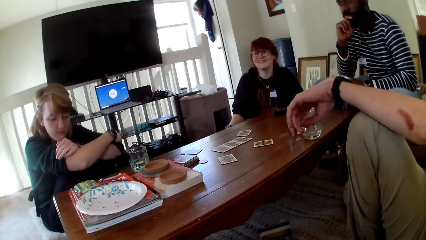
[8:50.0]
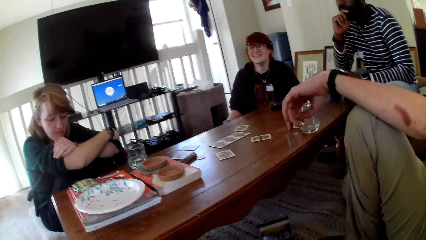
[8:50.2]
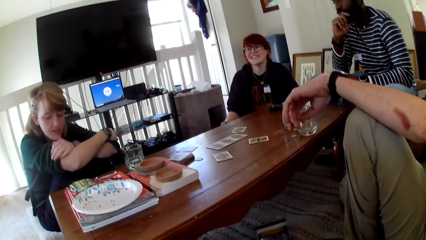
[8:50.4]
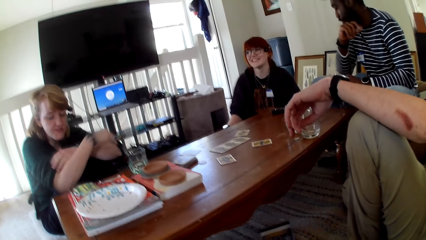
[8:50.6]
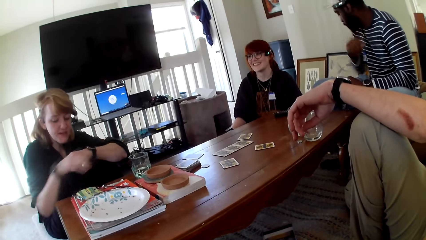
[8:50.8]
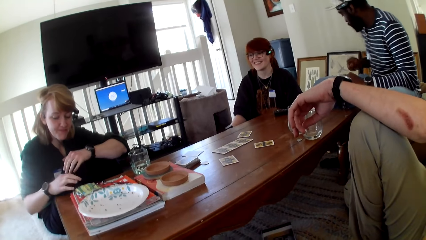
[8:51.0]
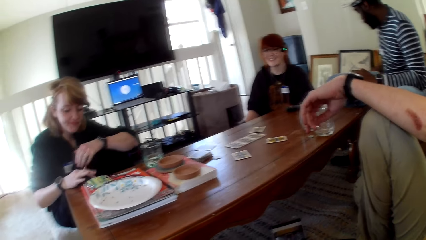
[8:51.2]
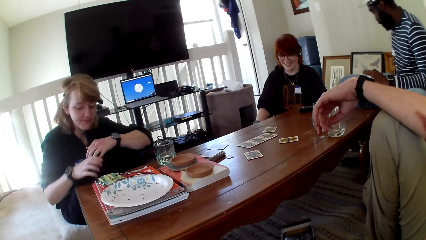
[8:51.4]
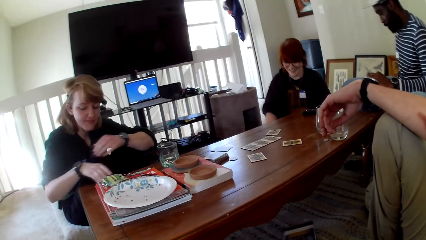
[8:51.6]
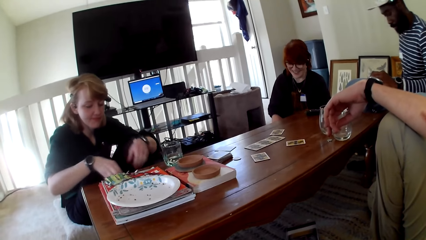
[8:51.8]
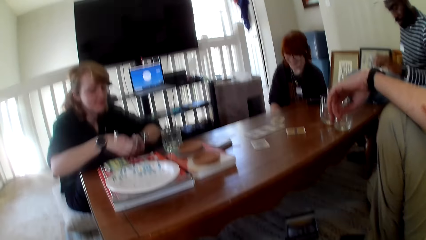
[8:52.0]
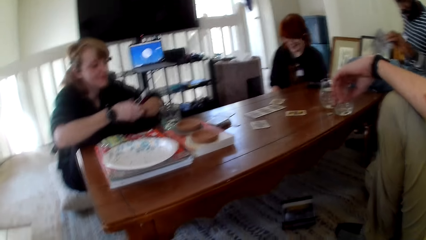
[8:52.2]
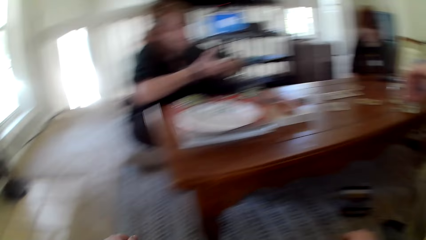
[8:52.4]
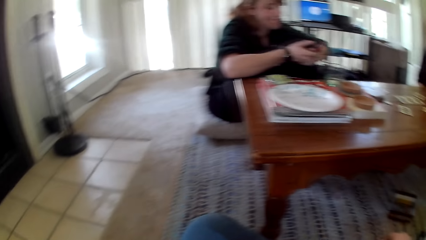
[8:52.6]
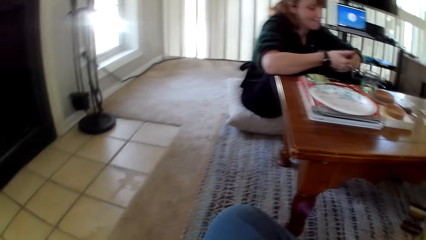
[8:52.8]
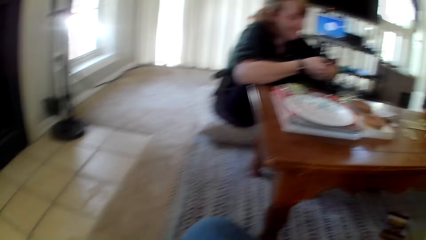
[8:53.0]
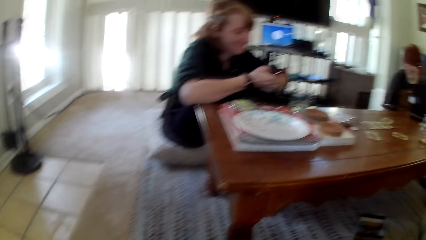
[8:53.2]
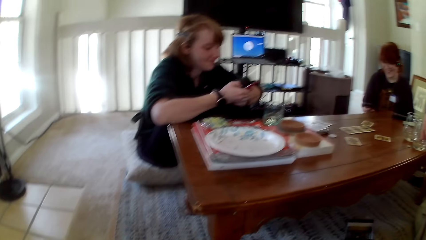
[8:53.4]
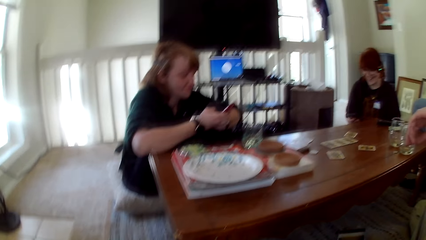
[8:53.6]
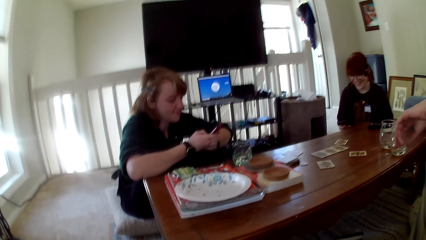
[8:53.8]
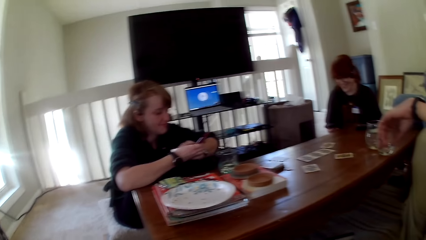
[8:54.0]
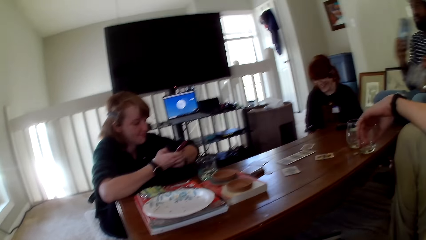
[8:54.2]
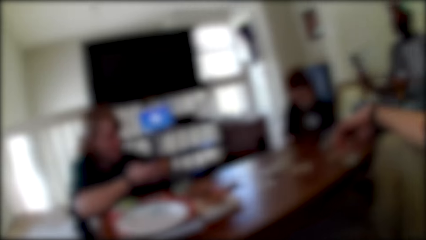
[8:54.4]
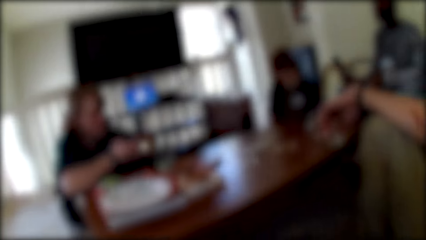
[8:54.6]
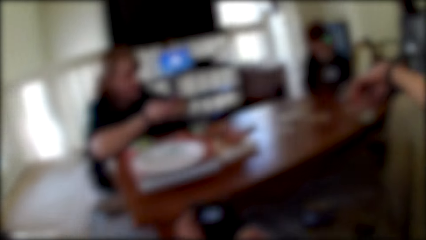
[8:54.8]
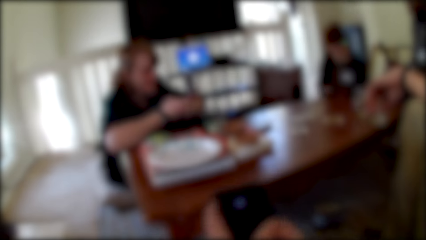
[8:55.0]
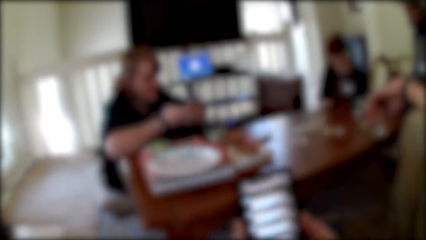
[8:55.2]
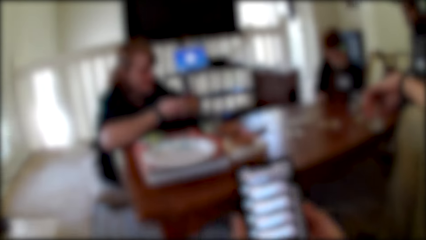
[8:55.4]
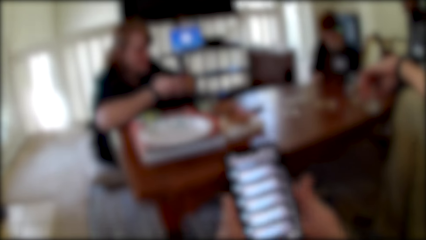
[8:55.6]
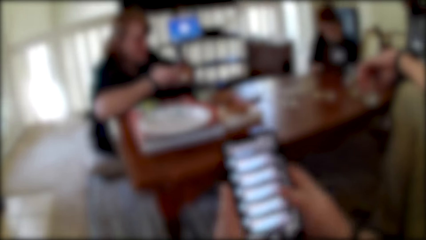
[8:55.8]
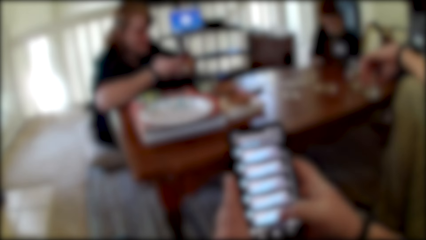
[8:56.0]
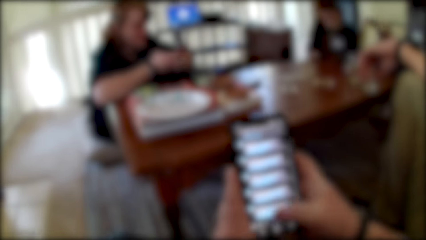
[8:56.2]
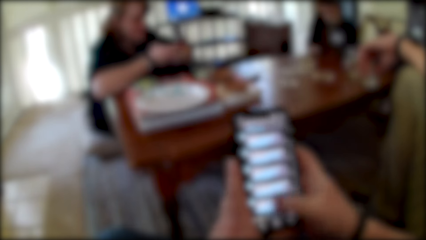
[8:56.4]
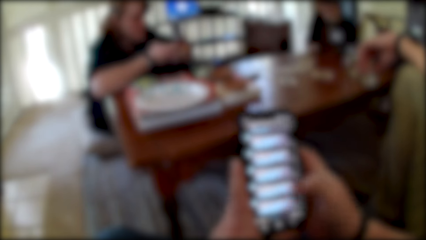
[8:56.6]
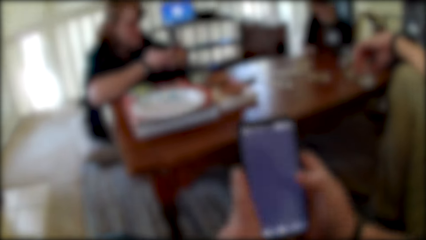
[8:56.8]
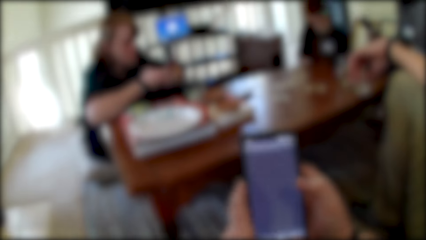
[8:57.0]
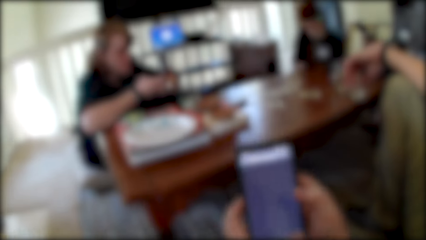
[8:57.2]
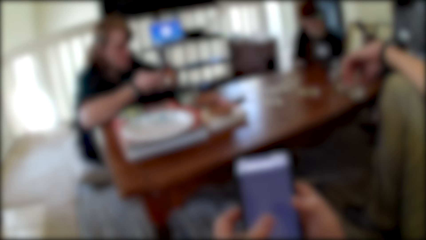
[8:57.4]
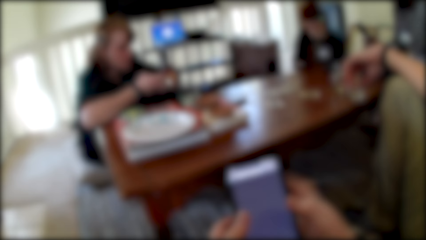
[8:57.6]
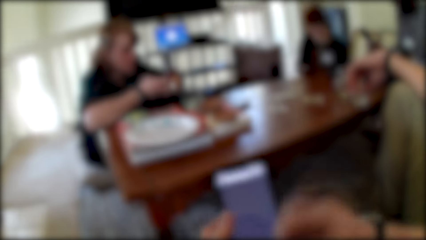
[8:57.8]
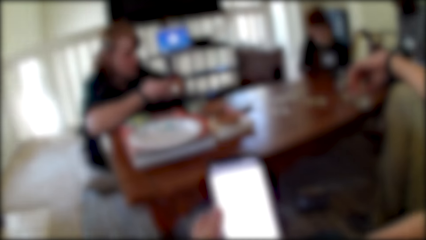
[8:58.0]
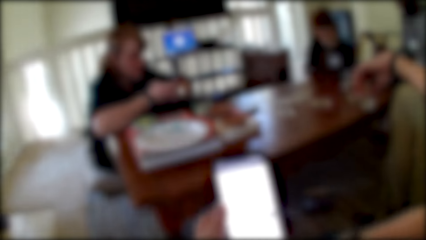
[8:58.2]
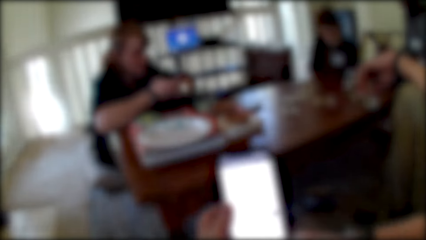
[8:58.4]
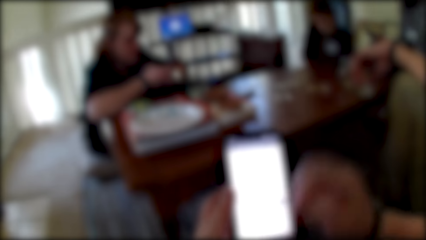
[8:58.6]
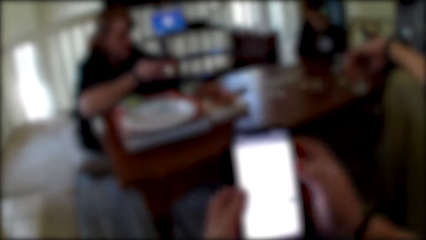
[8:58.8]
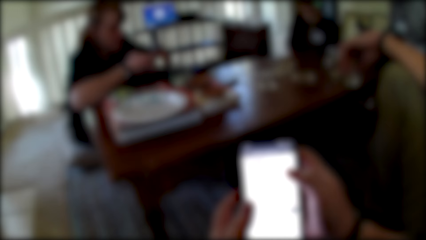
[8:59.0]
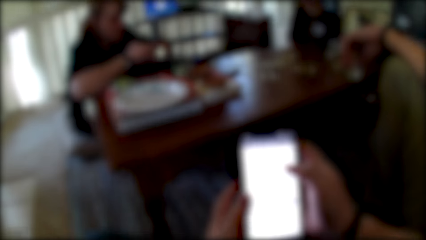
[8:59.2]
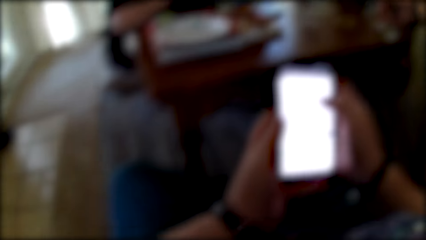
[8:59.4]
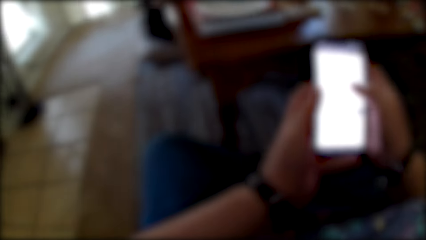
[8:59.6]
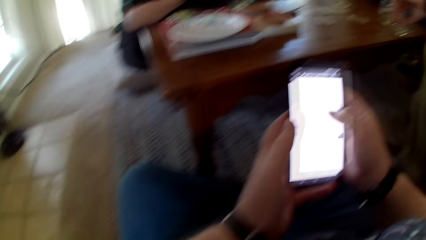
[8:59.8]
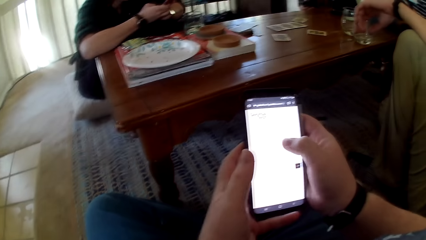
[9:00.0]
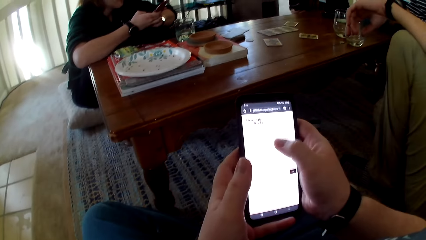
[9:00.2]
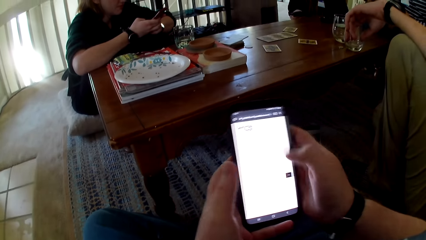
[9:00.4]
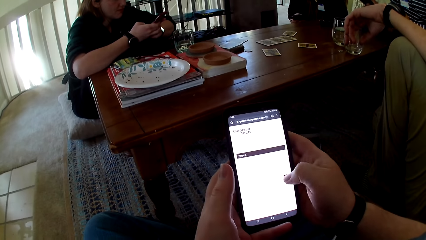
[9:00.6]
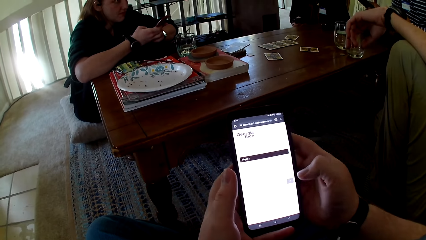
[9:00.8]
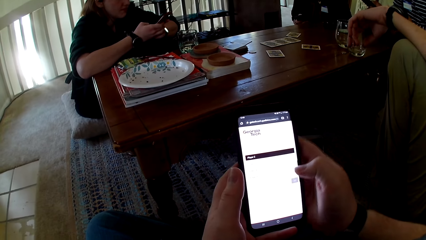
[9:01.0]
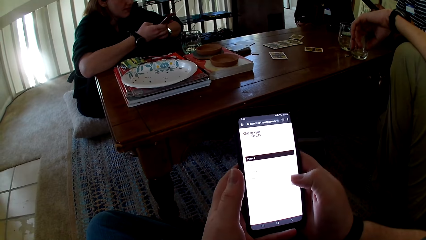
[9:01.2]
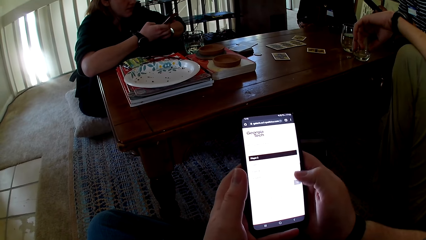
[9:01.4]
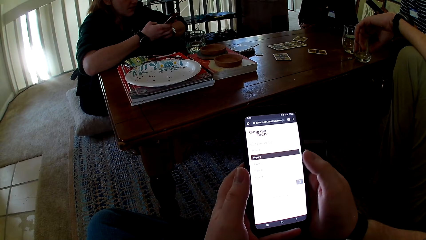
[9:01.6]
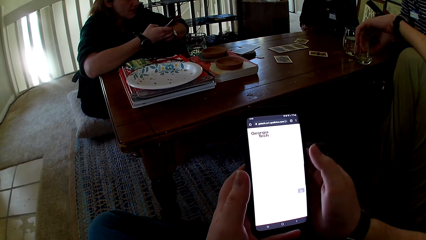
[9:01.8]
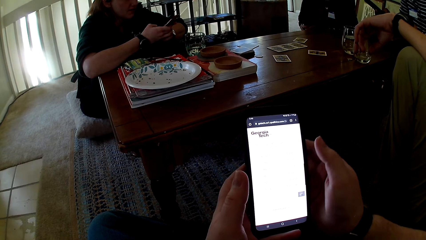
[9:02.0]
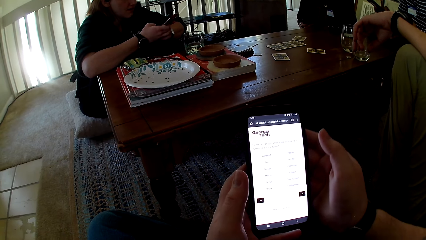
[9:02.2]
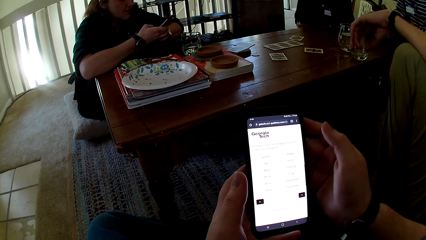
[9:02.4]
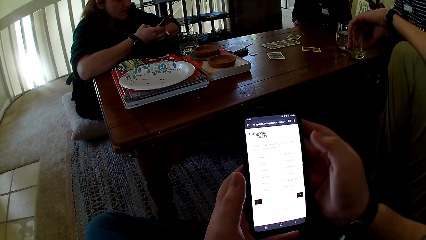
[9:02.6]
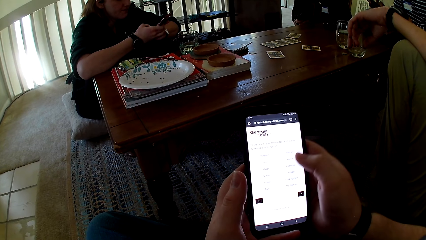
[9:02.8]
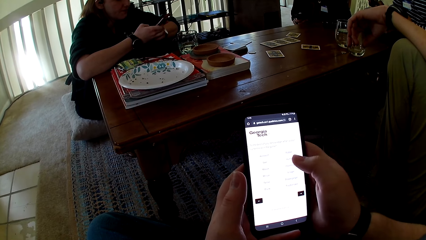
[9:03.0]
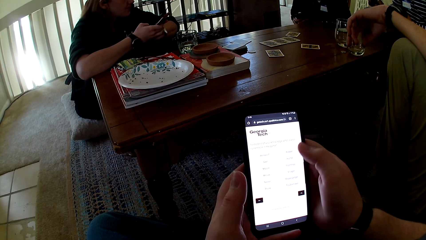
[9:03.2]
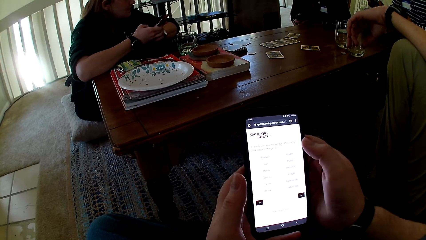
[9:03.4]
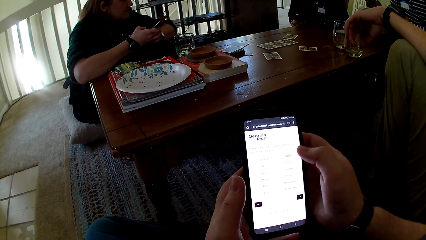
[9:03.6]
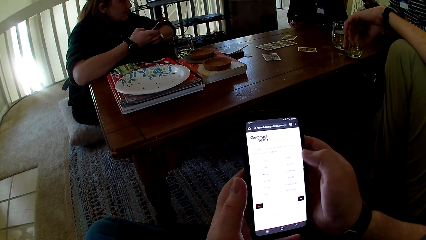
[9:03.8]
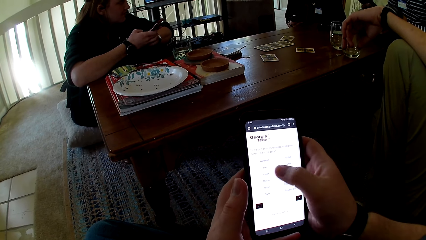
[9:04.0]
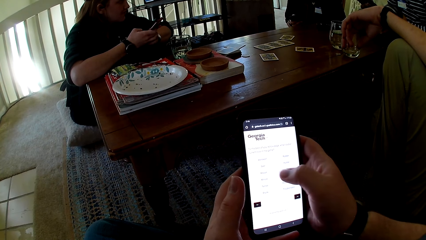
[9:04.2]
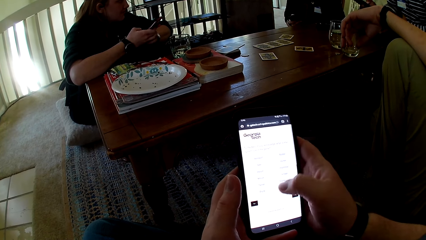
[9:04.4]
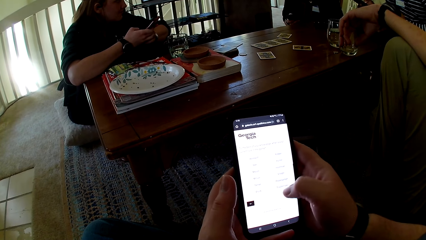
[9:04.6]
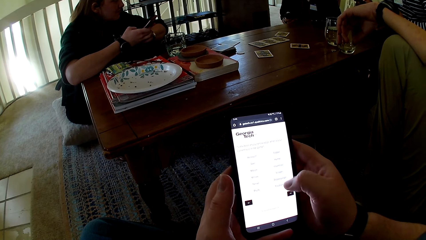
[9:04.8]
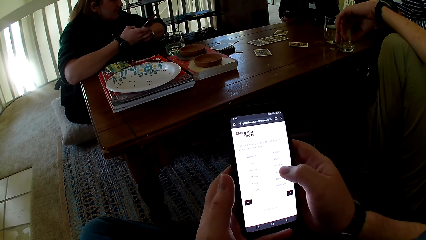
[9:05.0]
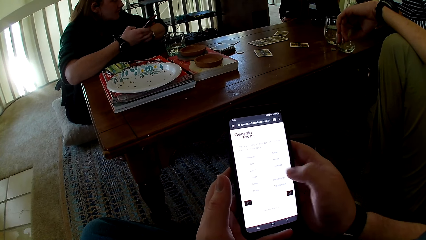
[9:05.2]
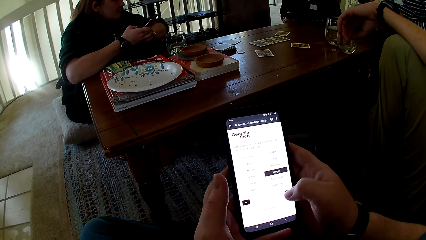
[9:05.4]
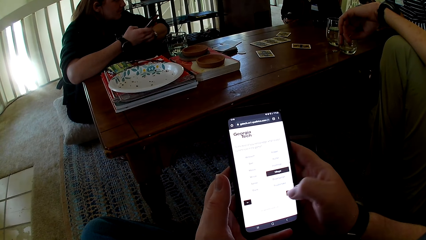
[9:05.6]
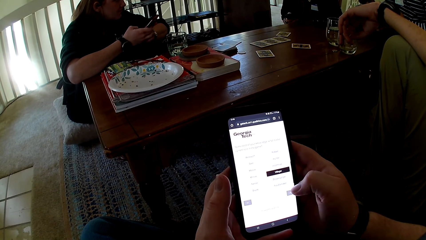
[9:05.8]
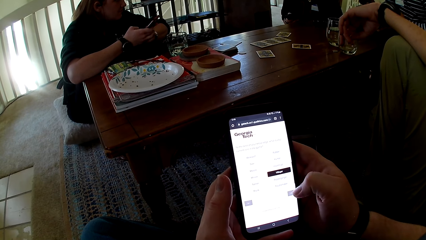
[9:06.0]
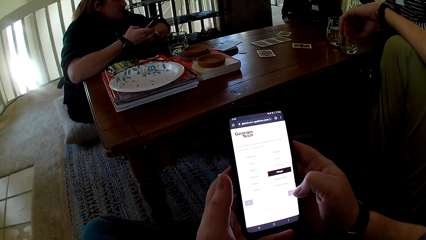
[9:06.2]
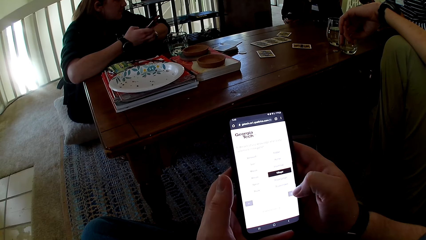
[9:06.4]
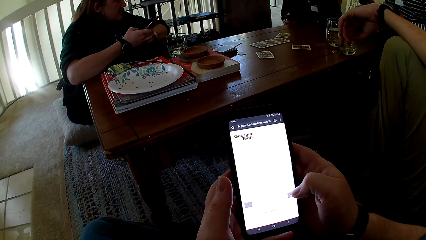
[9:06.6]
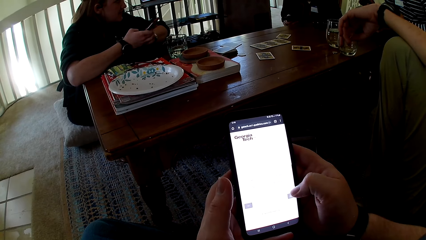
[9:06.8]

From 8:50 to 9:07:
A woman operates a phone, picks up the phone, touches the phone, holds the phone with both hands and operates the phone. The camera wearer operates a phone. They touch the phone.
